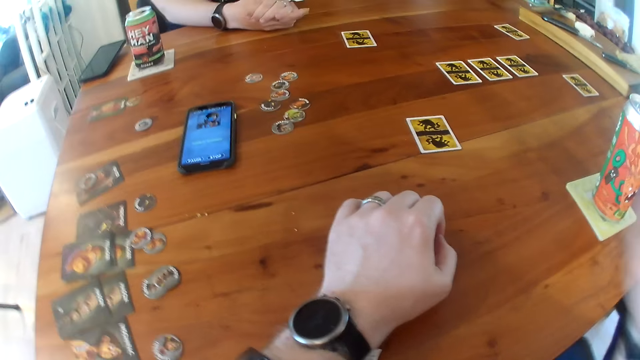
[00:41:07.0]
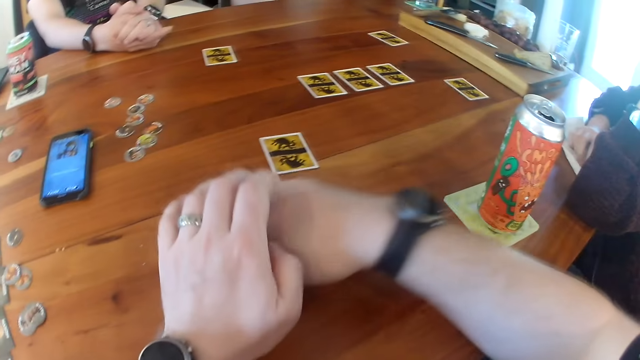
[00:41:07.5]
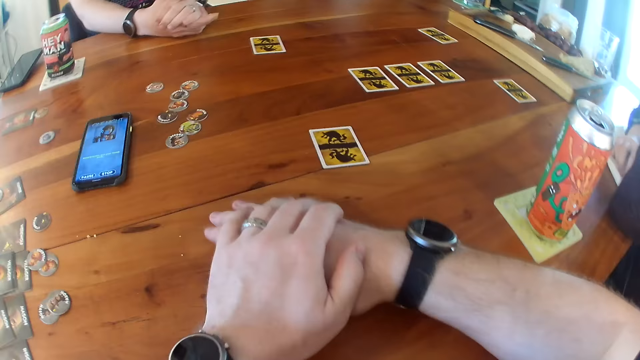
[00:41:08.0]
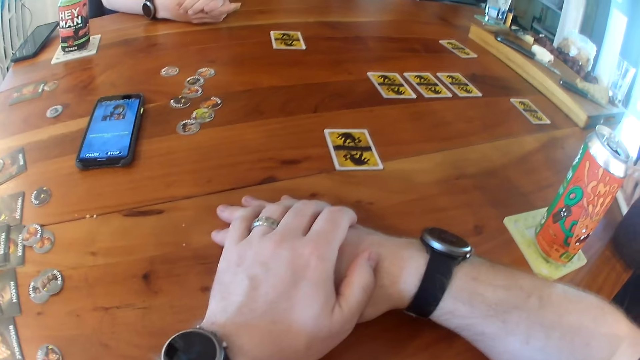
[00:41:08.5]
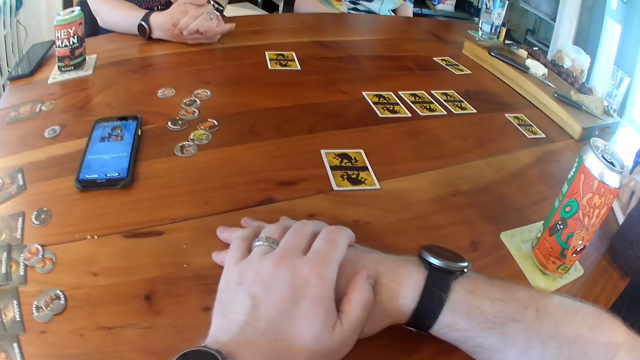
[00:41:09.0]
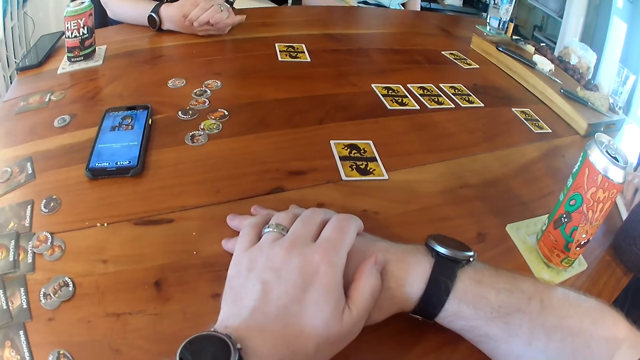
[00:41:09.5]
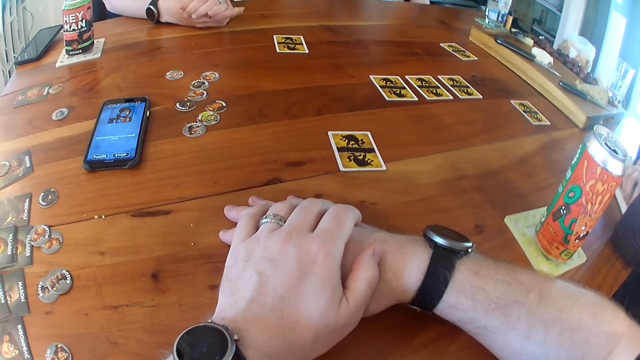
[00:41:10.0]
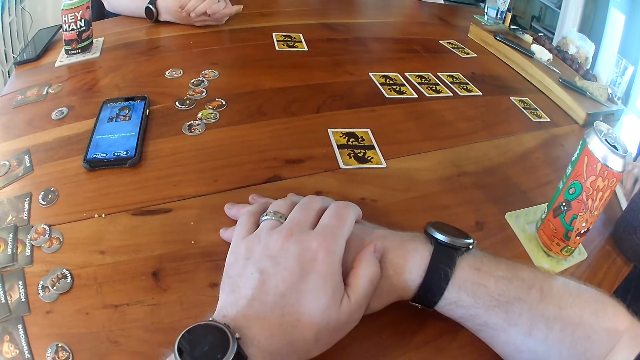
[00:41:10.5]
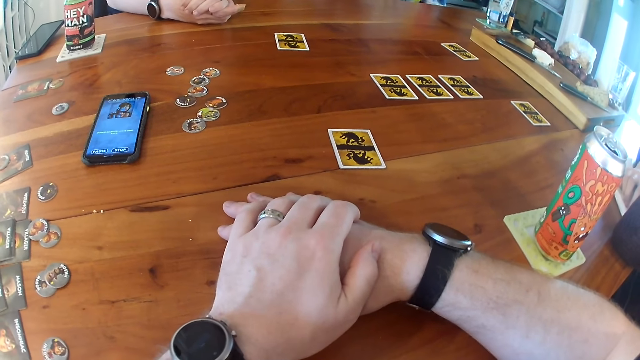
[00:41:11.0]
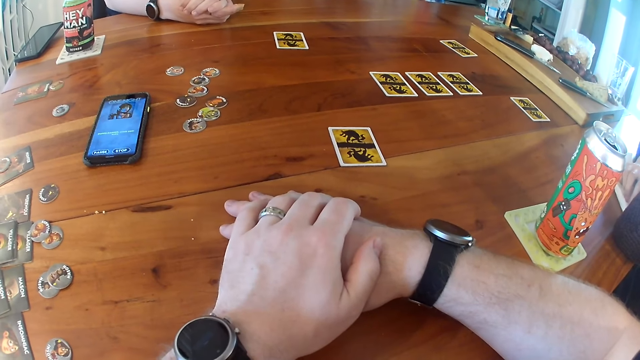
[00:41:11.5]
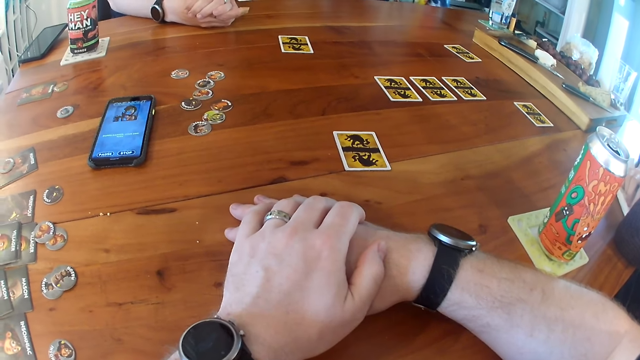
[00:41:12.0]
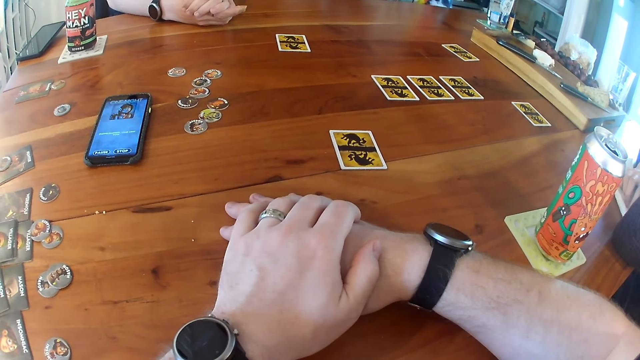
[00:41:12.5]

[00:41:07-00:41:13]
The camera wearer places his right hand under his left hand on the table.

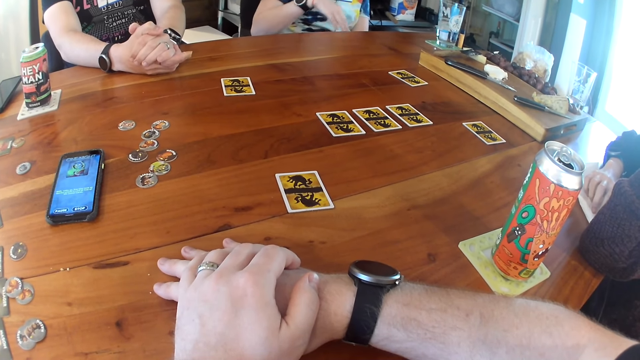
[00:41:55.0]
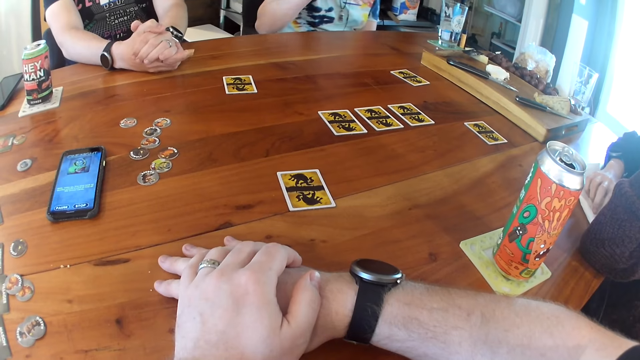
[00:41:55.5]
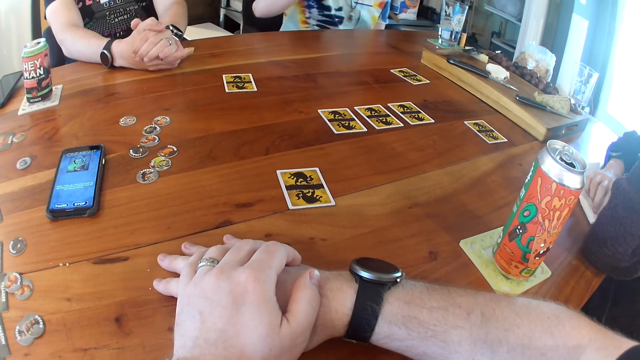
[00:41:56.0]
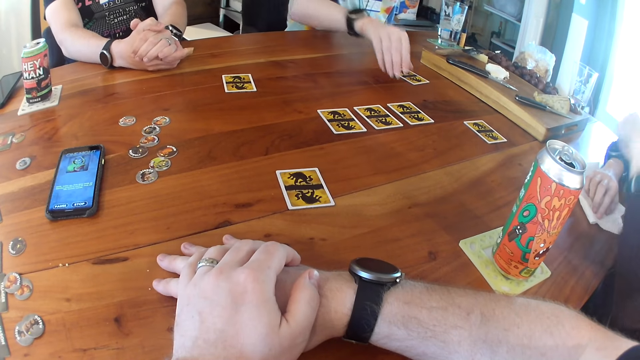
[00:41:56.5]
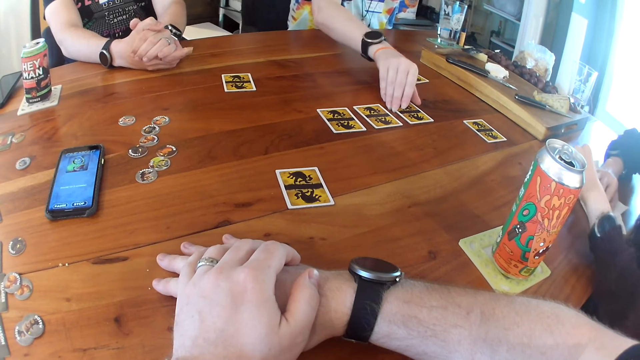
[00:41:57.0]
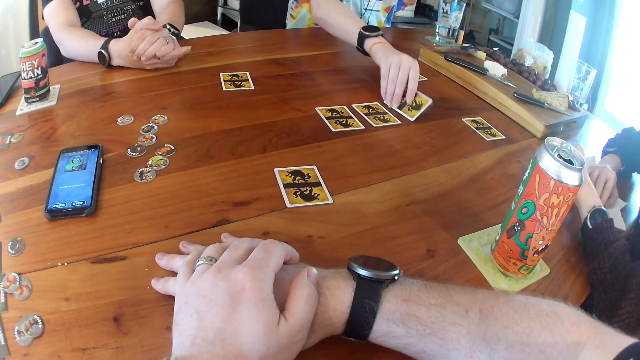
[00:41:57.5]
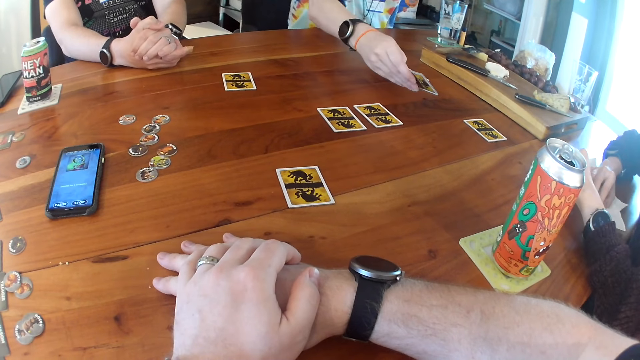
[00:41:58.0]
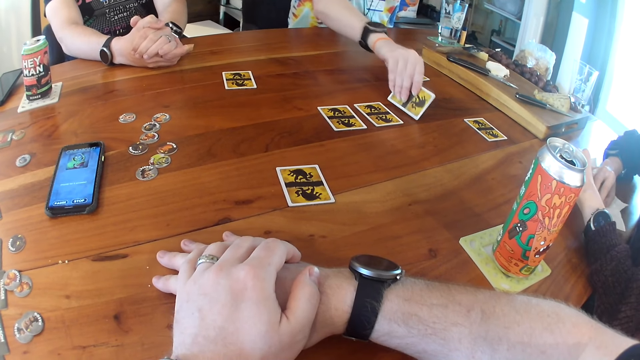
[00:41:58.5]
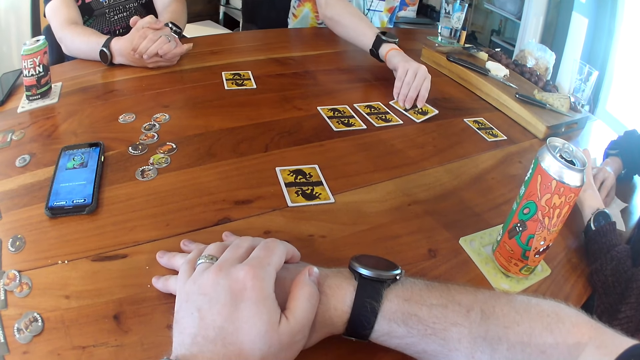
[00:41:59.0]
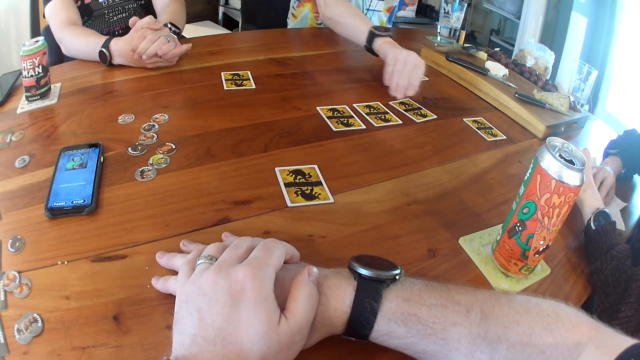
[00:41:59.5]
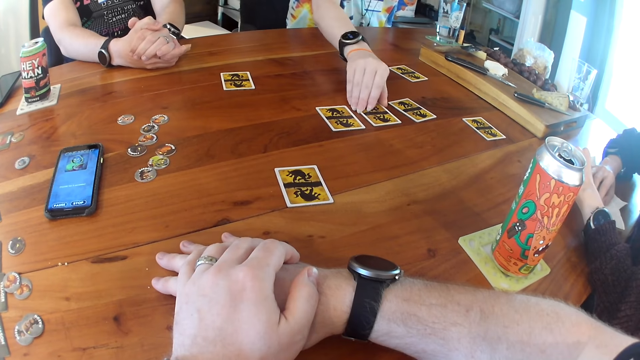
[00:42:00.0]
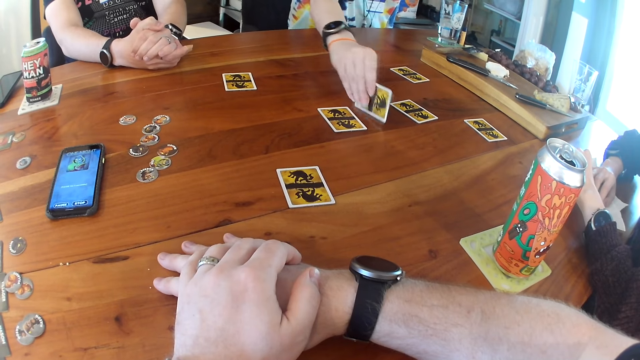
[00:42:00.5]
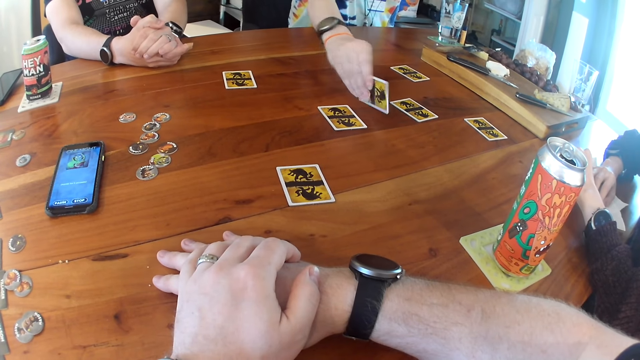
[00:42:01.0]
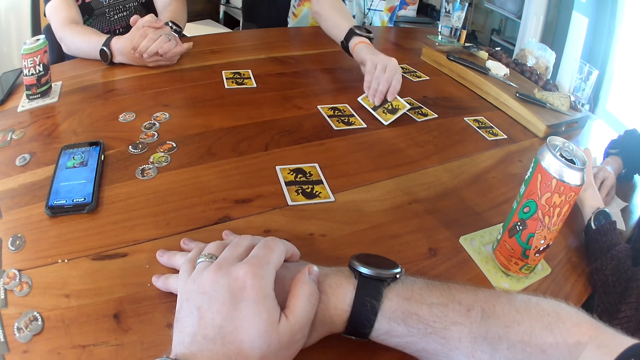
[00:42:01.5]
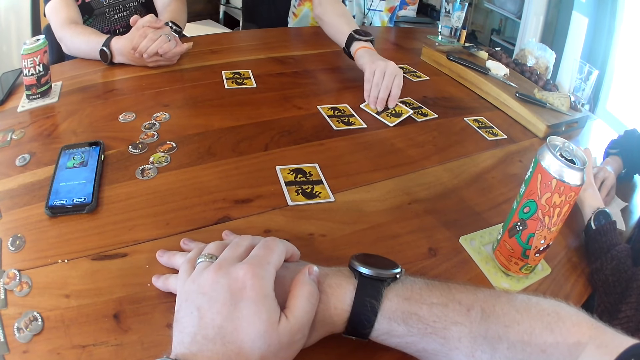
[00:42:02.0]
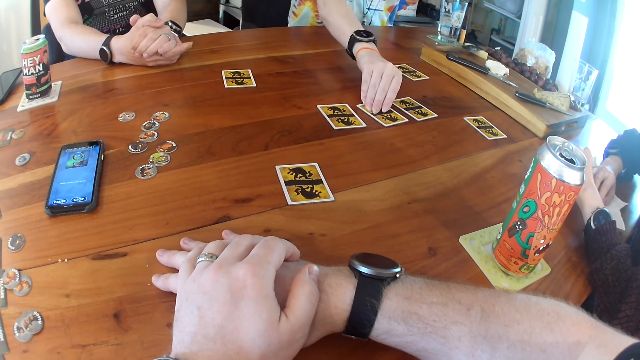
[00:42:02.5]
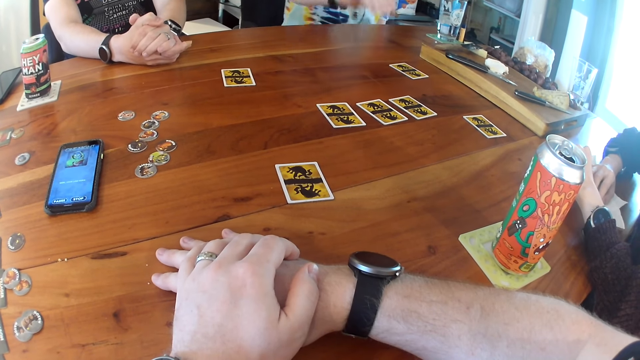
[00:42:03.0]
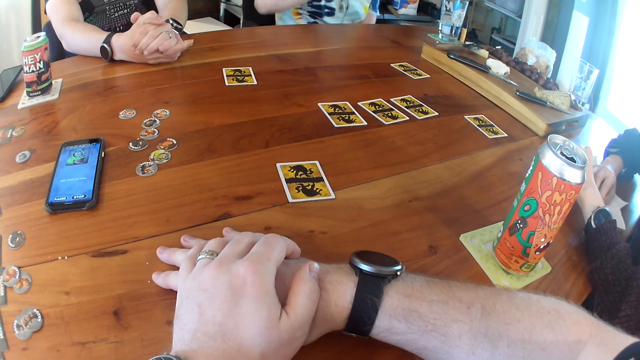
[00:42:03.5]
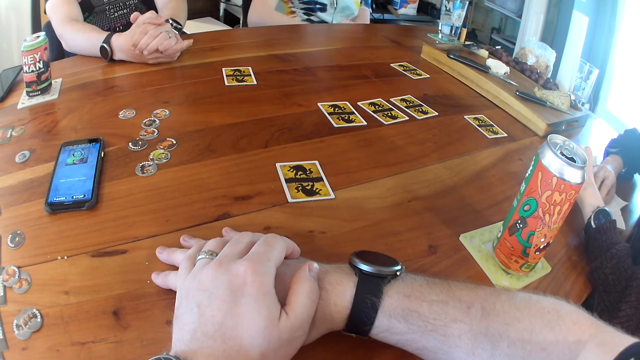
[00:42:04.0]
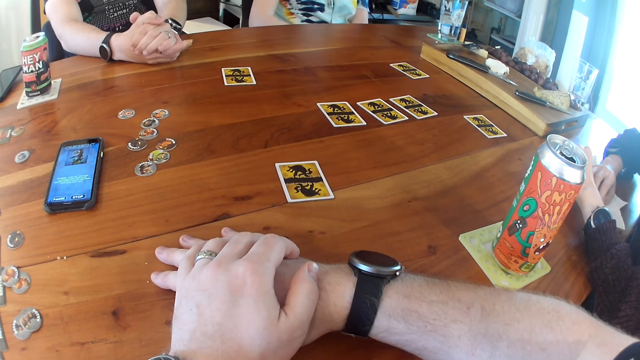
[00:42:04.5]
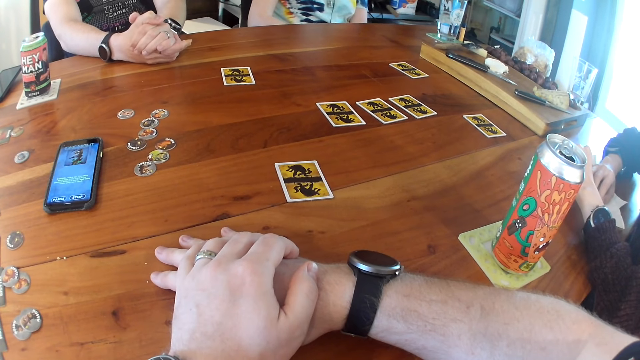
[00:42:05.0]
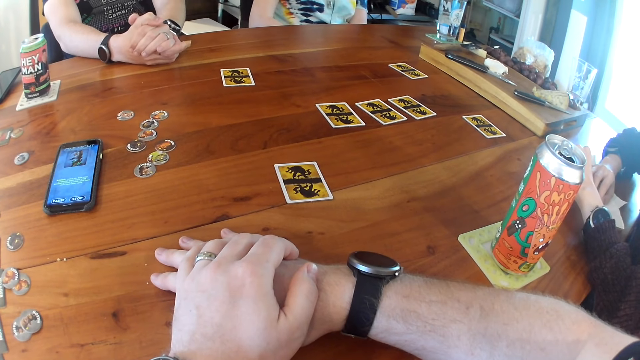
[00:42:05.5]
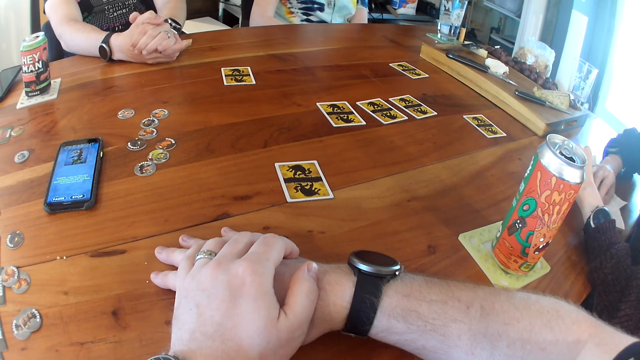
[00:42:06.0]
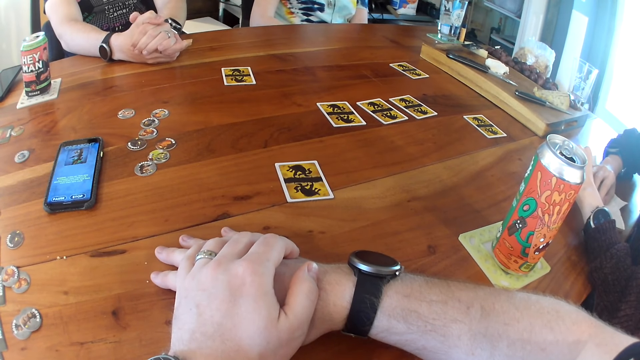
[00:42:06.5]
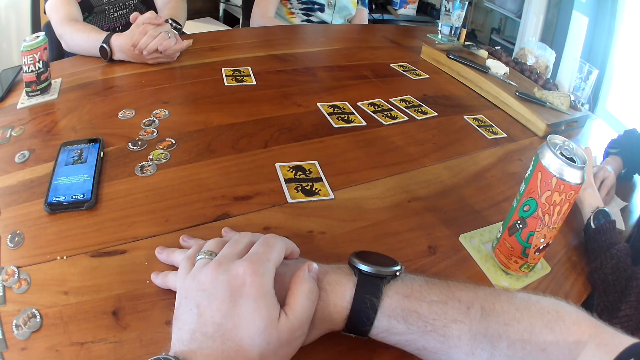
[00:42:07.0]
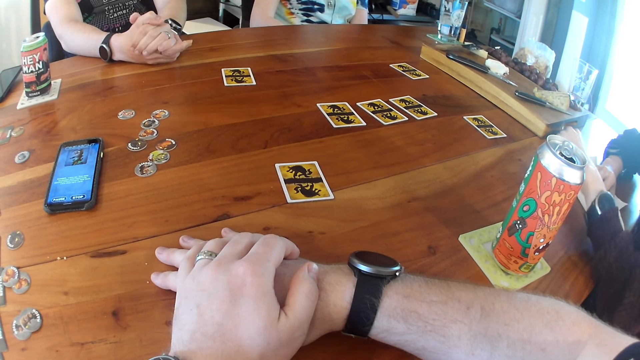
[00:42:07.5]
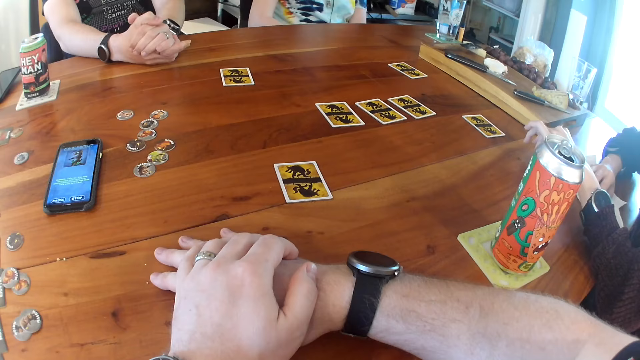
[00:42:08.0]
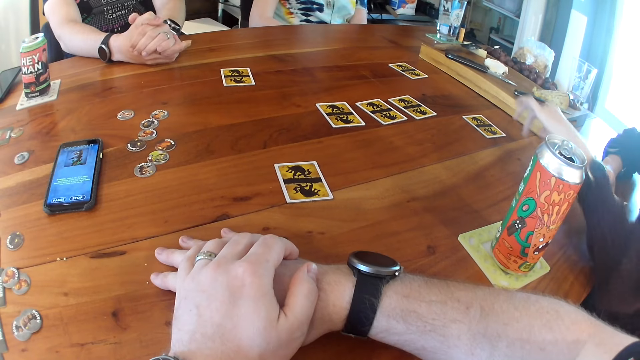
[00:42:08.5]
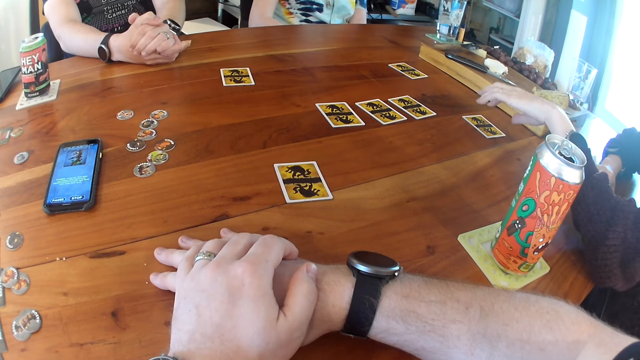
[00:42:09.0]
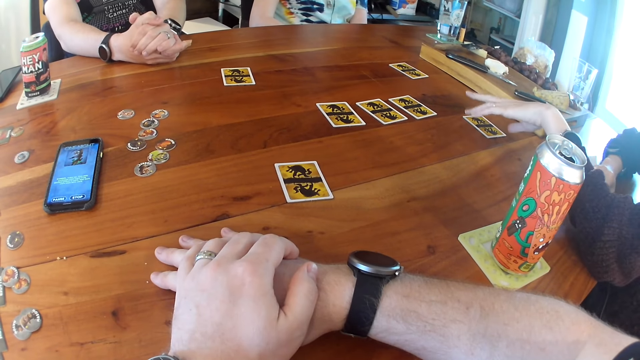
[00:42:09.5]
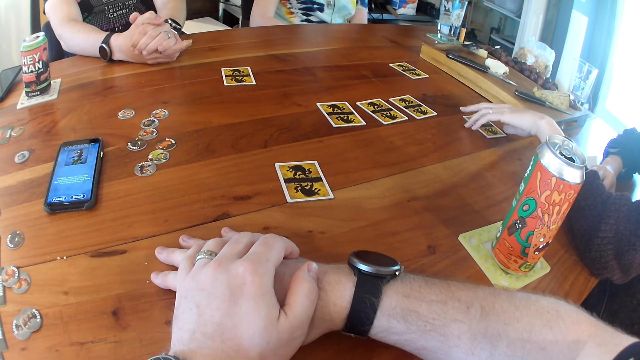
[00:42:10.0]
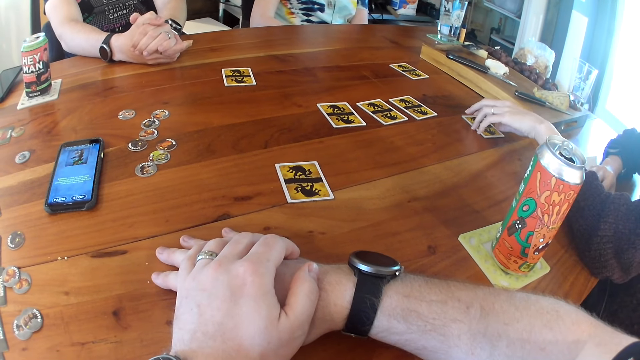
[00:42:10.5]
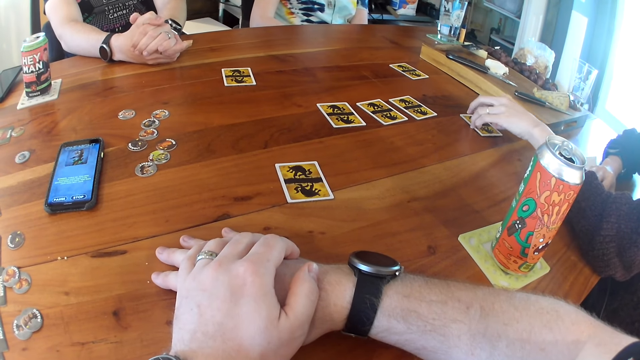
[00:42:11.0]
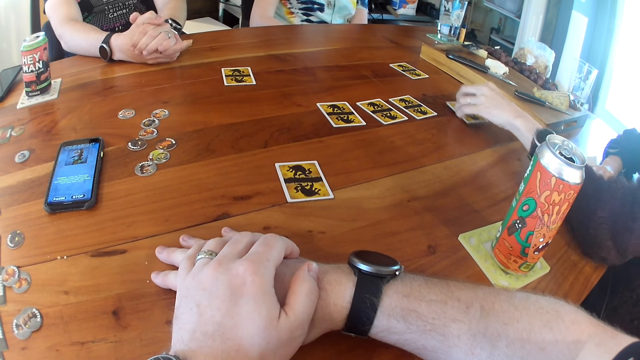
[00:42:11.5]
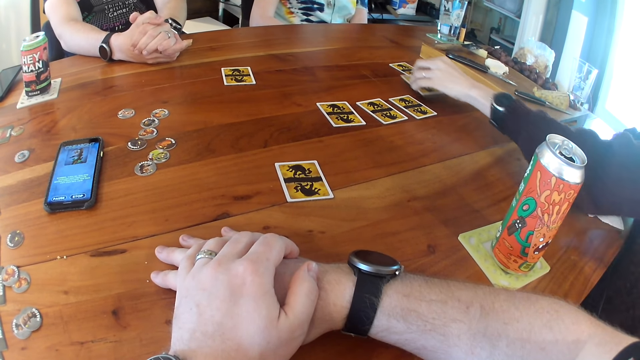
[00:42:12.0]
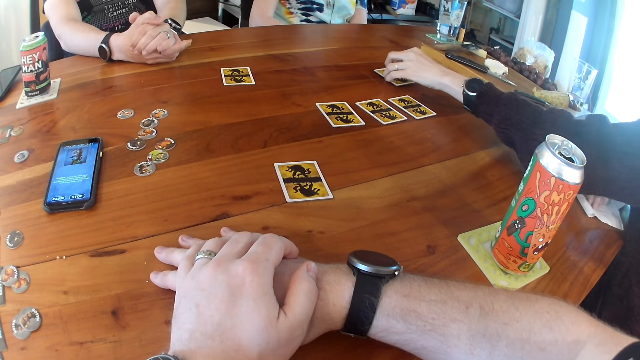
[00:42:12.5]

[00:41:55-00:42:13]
A woman places her left hand on the table. Another woman checks a card on the table with her right hand. The other woman turns the cards. The other woman checks a card on the table with her right hand again. The first woman exchanges the cards and moves a card across the table with her left hand.
